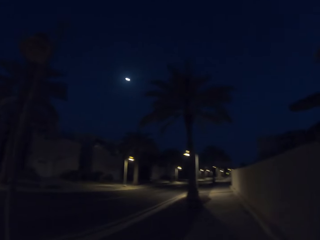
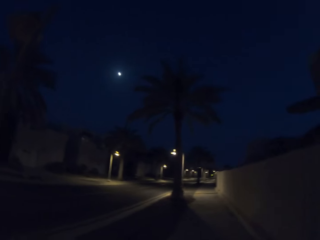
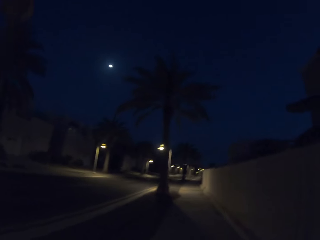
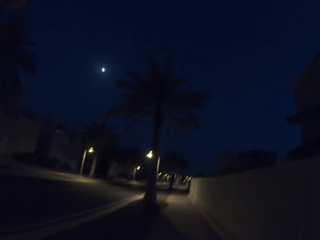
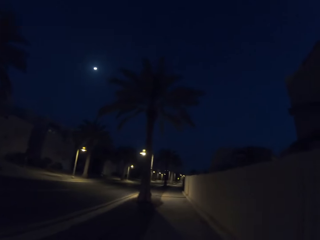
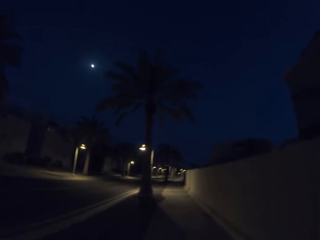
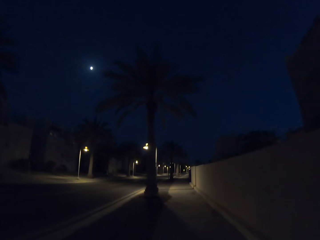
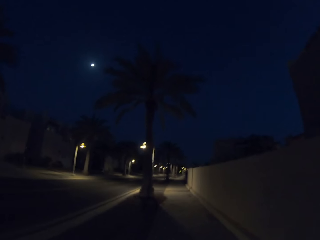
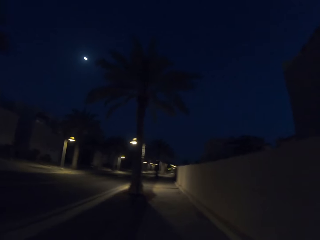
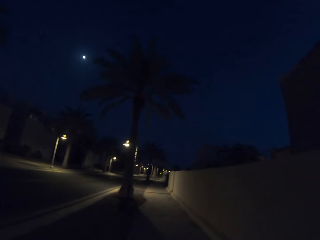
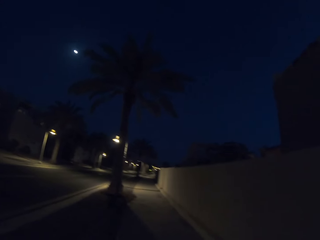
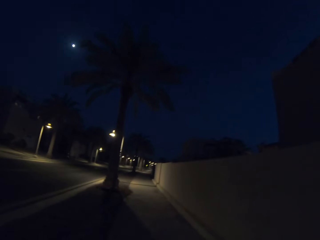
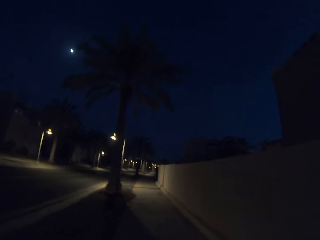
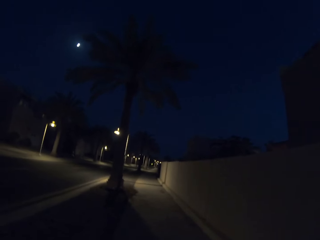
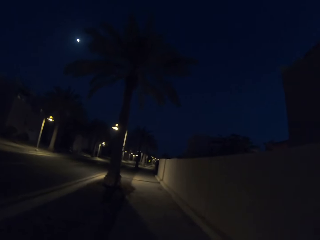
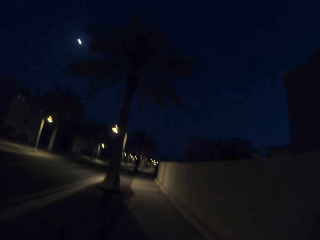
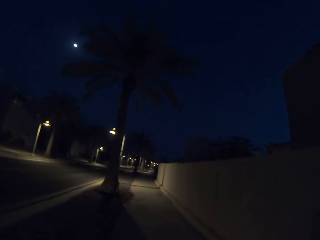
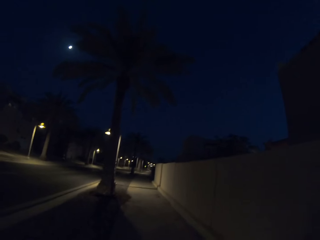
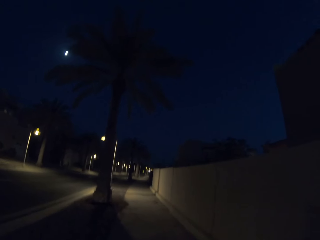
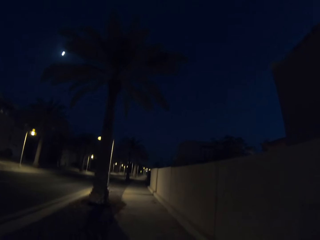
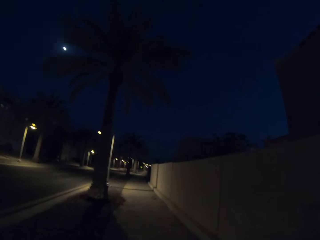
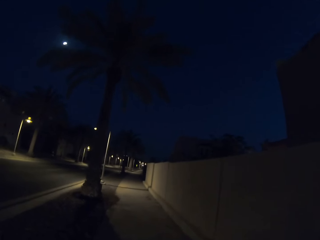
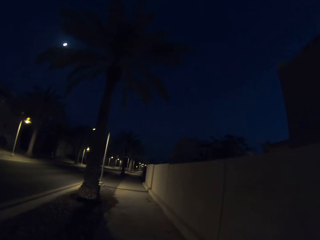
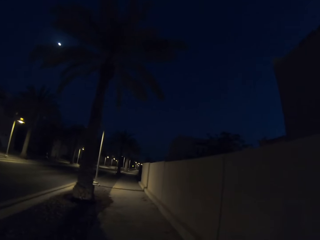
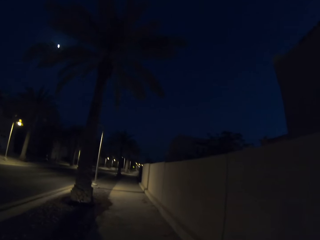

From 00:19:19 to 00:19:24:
The camera wearer walks along the sidewalk.

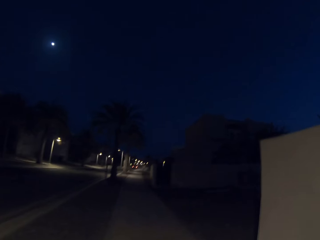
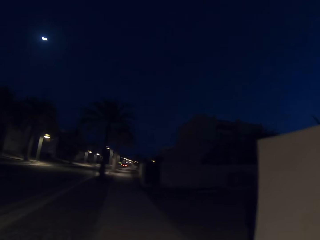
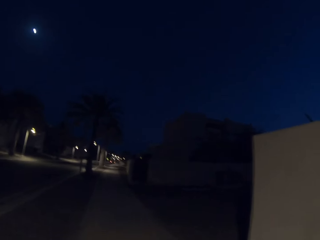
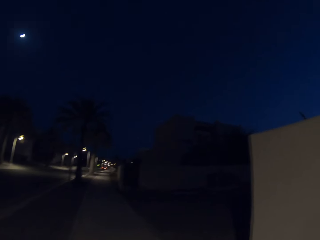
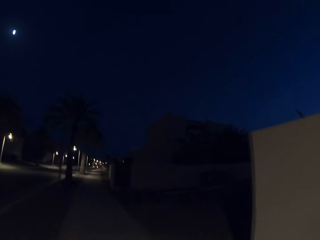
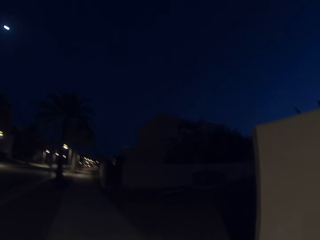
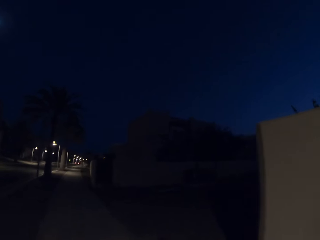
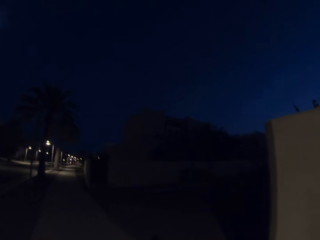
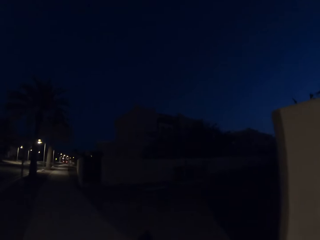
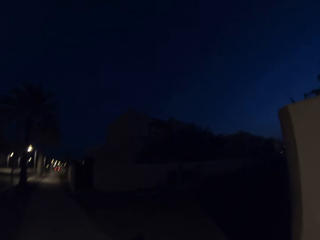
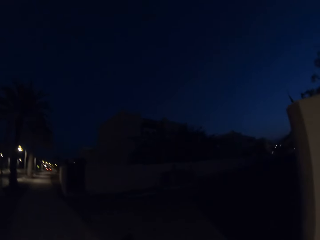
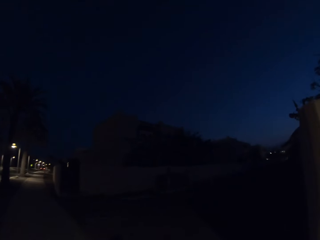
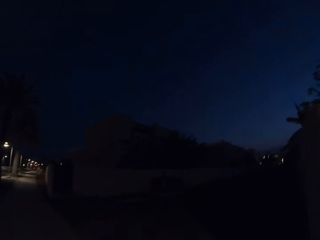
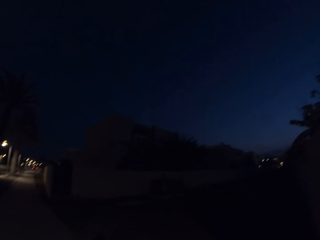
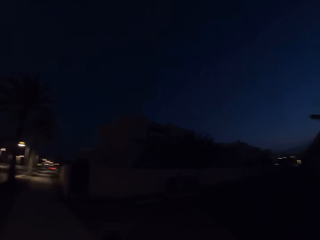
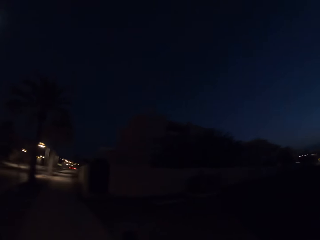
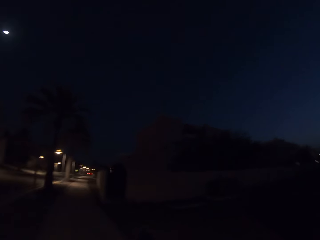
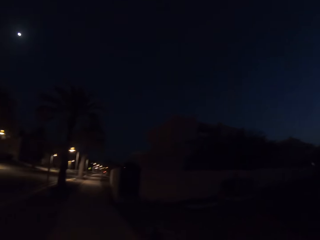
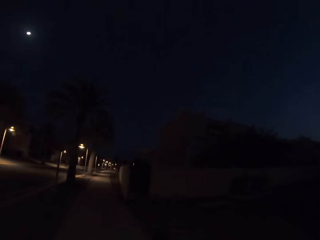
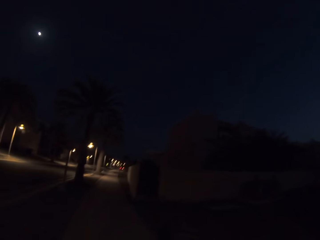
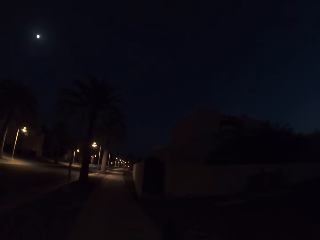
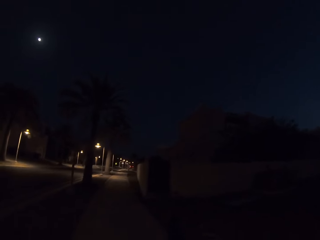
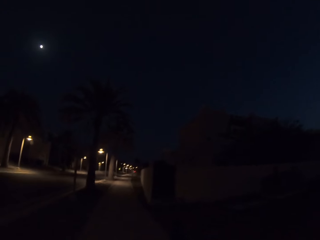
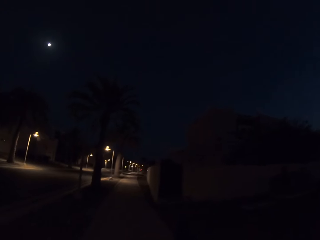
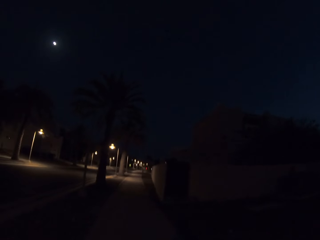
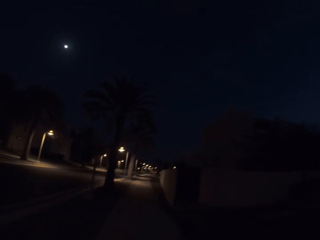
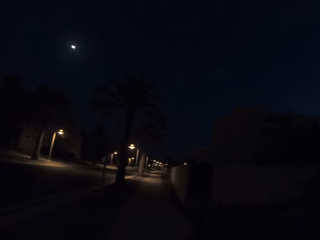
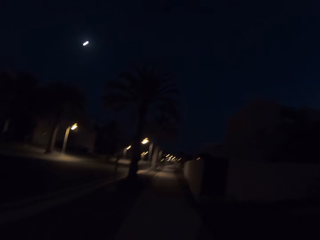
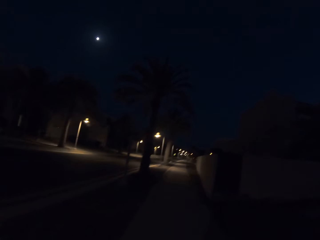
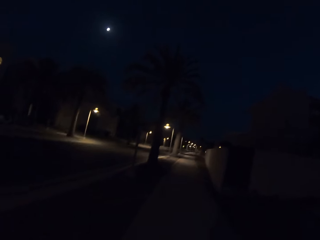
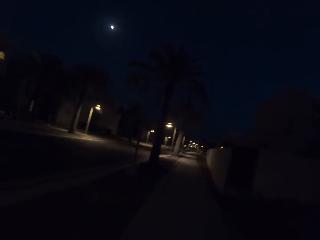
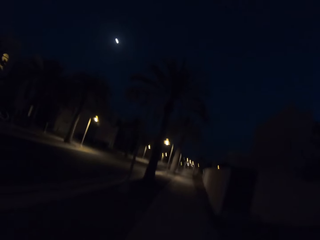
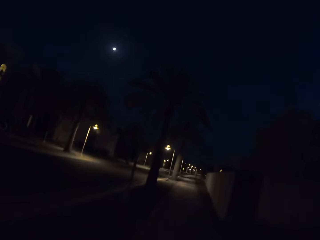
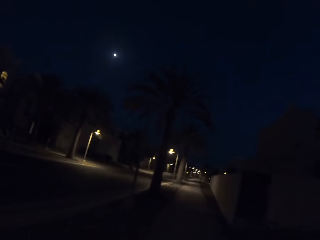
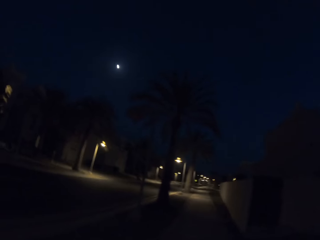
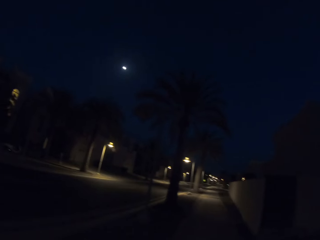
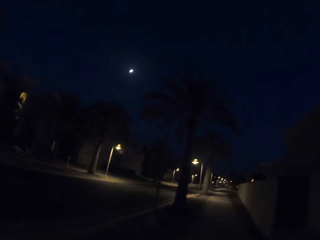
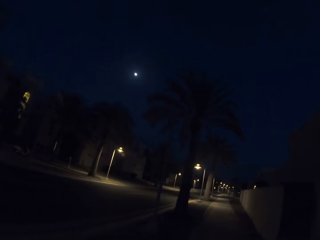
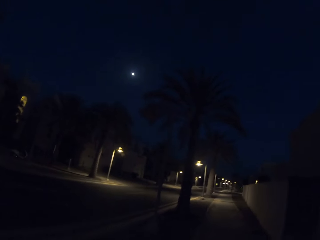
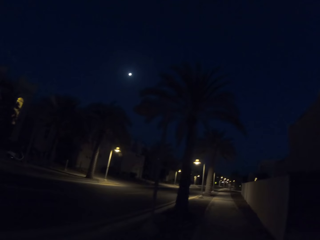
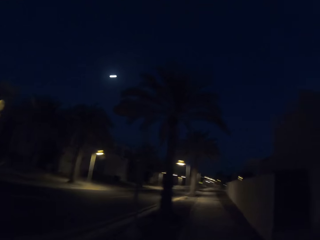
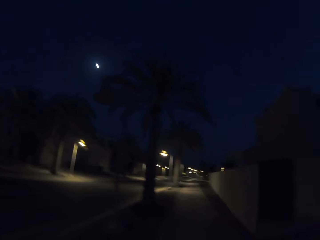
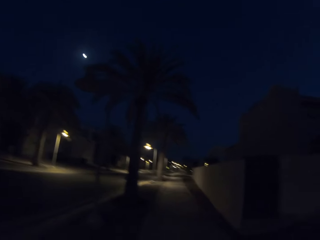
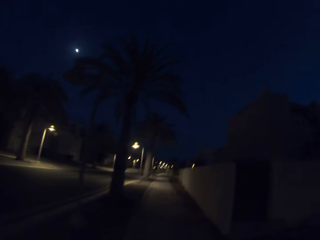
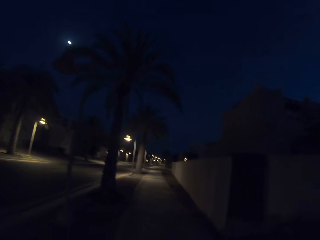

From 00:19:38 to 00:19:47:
The camera wearer looks aside. They walk along the sidewalk.

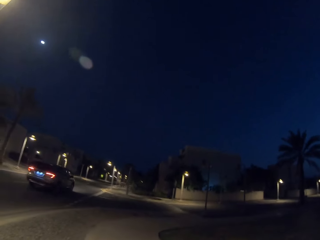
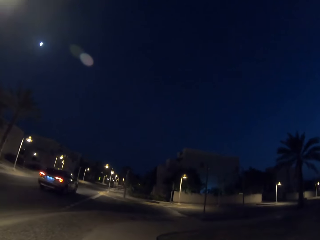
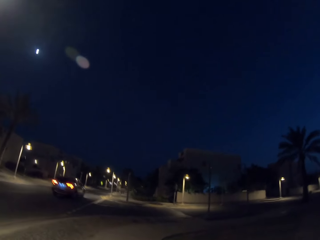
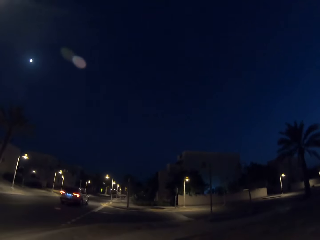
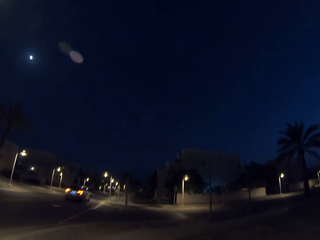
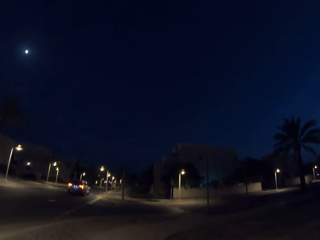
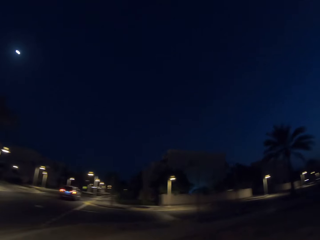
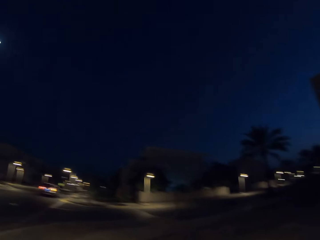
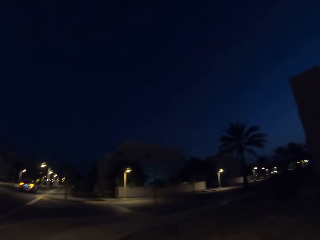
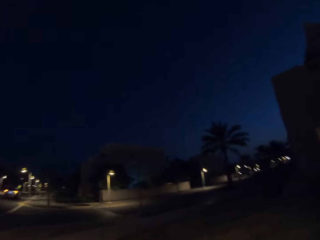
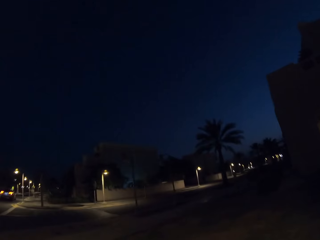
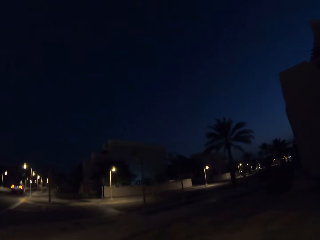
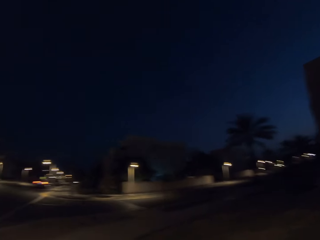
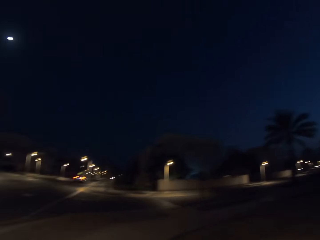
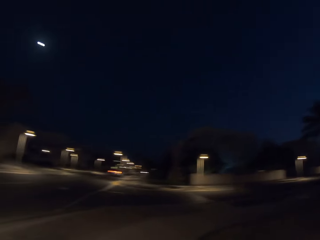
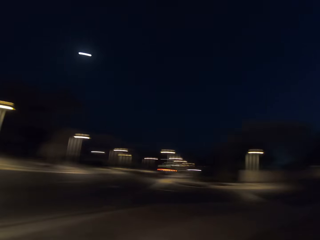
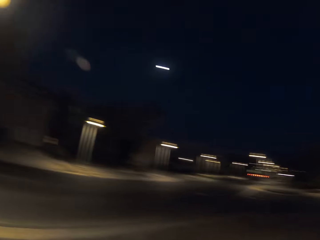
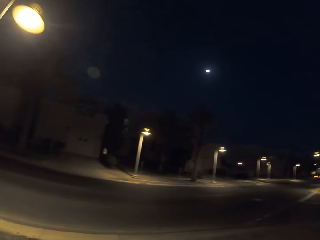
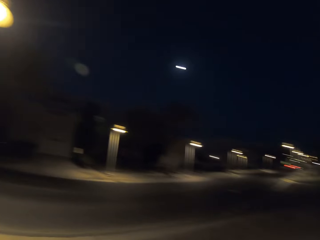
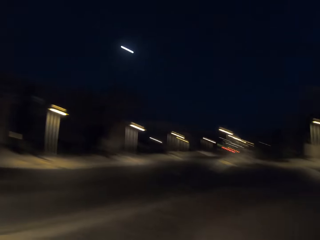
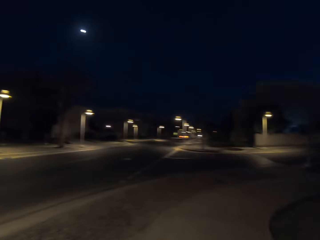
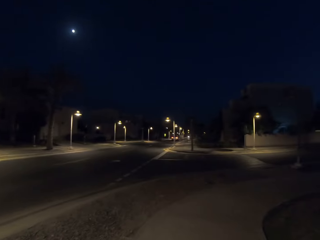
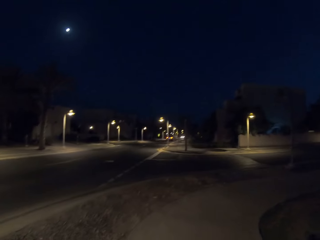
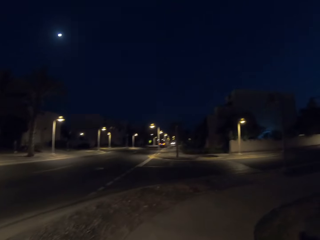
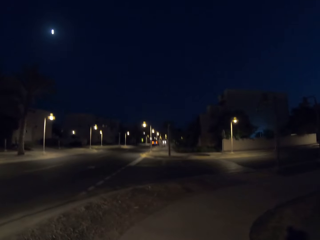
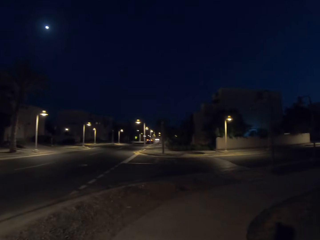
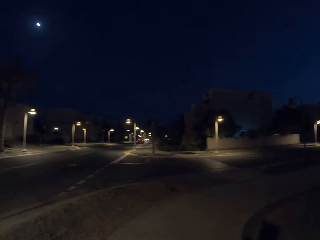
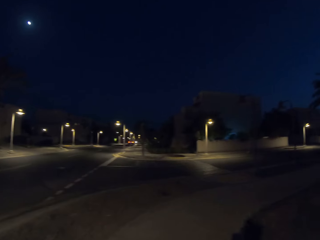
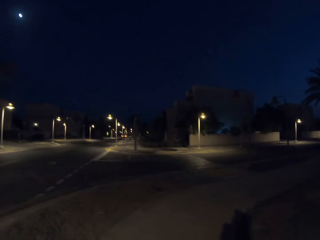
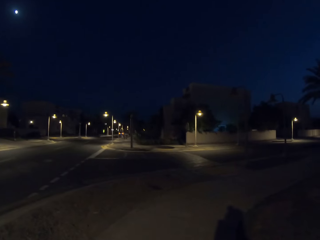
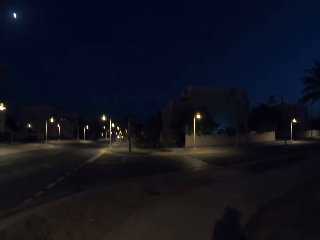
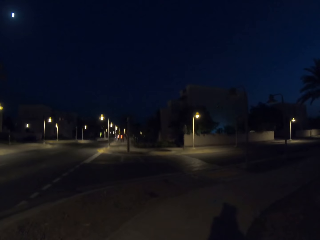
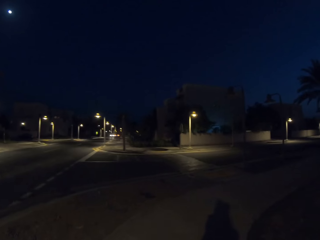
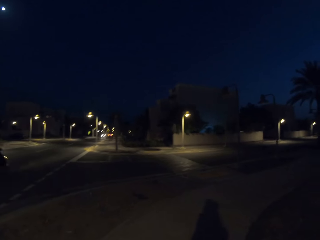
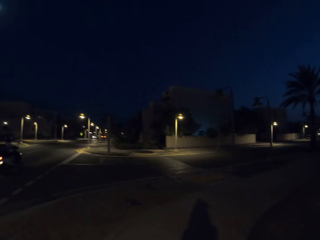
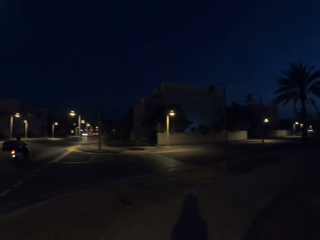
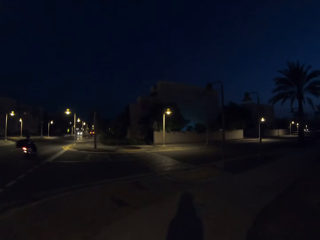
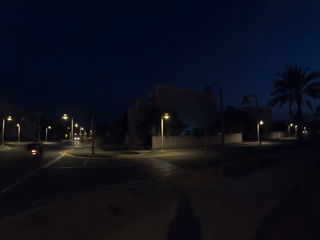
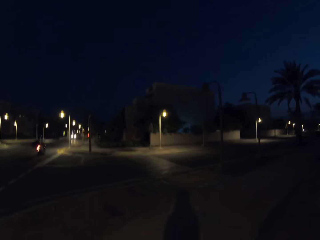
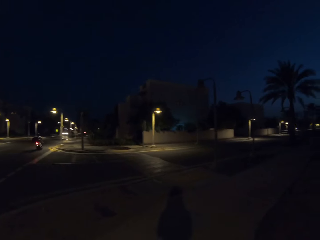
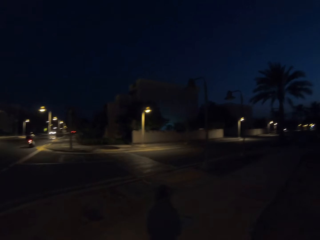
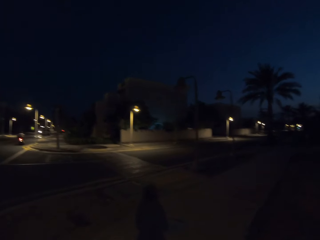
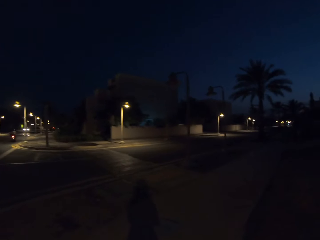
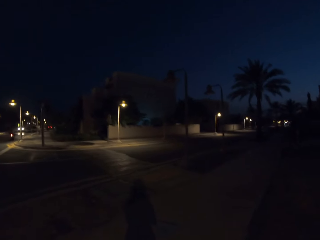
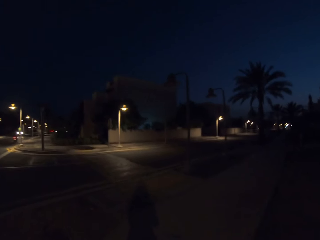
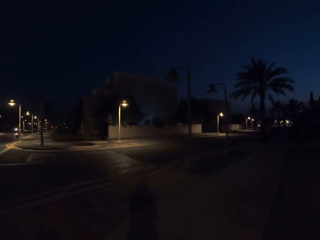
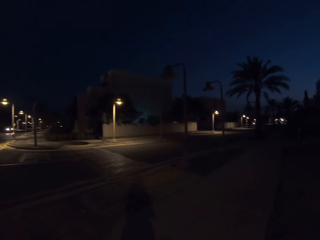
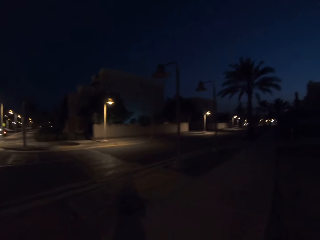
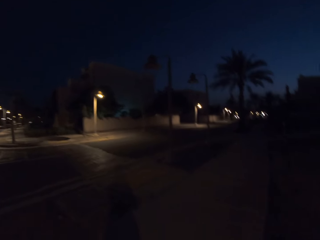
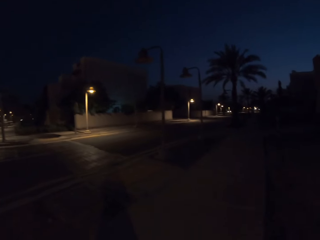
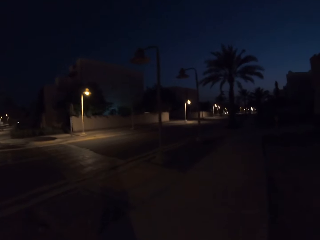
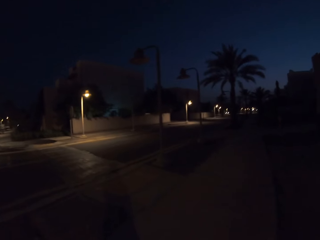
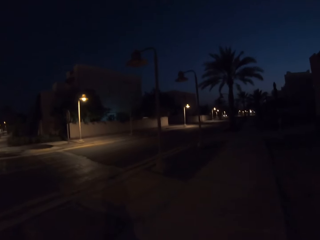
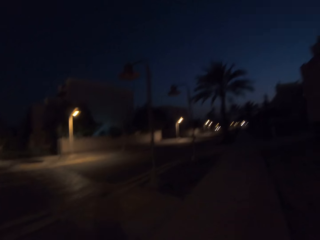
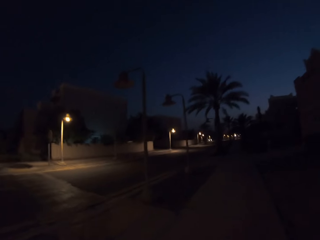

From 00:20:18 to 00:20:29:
The camera wearer looks around. They walk along the sidewalk.
